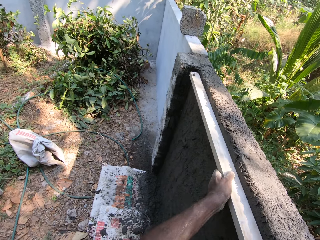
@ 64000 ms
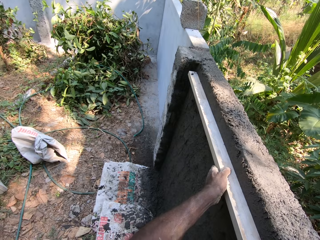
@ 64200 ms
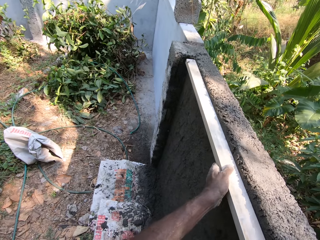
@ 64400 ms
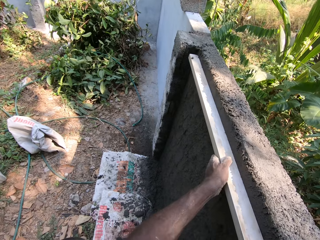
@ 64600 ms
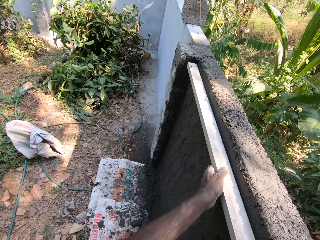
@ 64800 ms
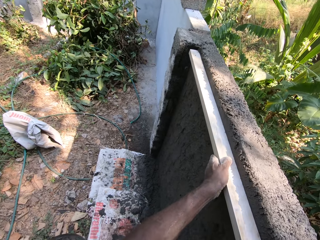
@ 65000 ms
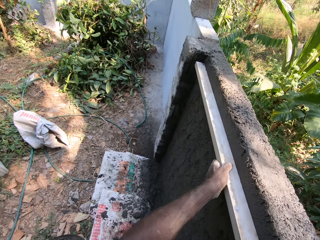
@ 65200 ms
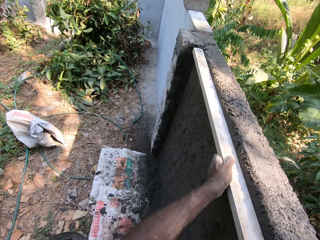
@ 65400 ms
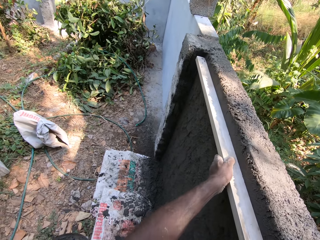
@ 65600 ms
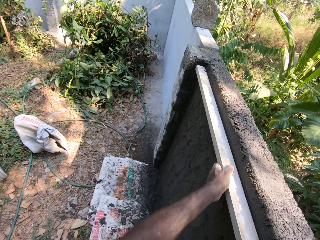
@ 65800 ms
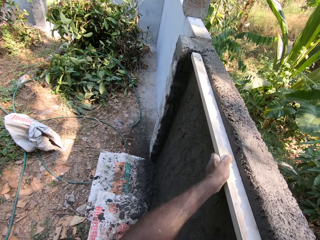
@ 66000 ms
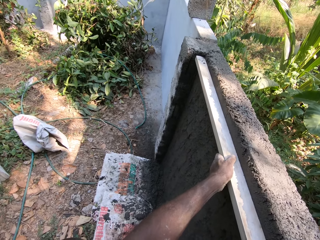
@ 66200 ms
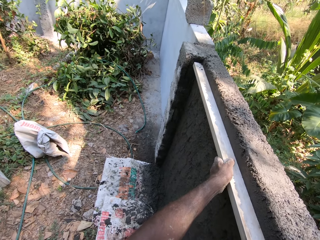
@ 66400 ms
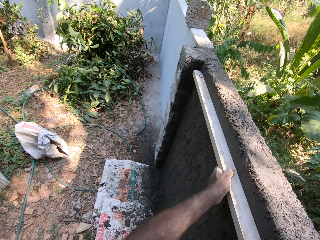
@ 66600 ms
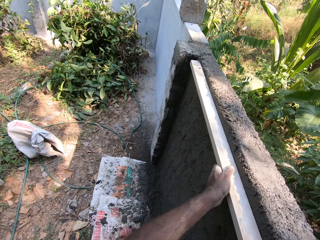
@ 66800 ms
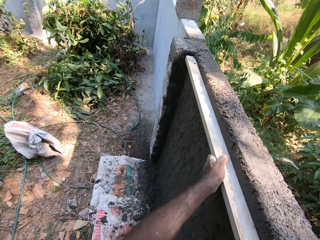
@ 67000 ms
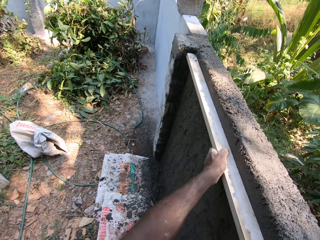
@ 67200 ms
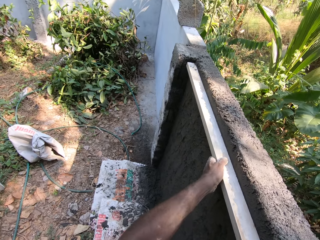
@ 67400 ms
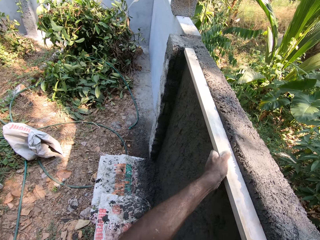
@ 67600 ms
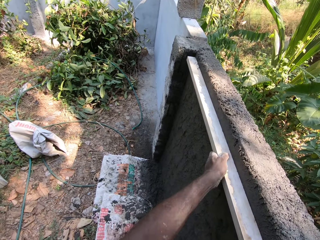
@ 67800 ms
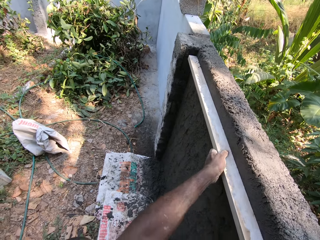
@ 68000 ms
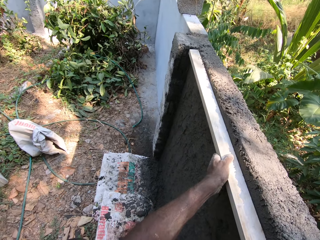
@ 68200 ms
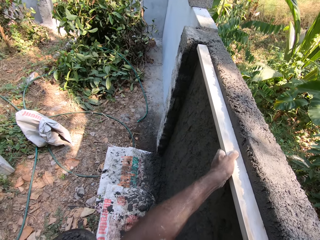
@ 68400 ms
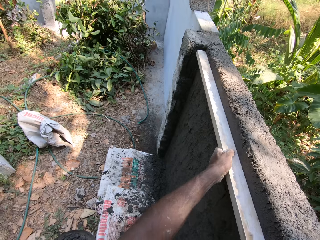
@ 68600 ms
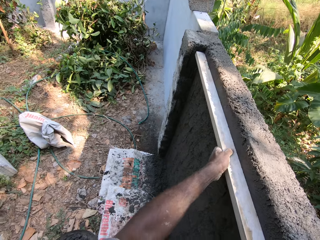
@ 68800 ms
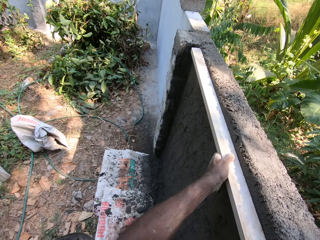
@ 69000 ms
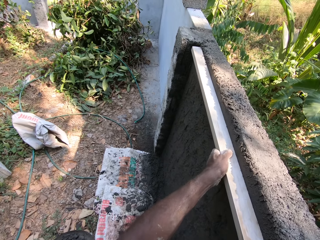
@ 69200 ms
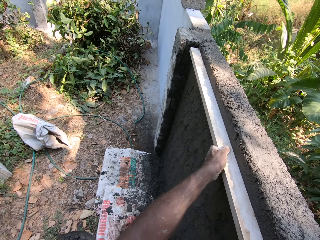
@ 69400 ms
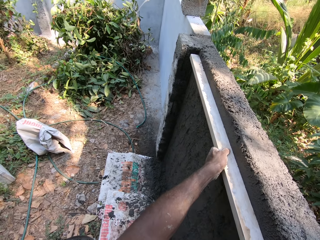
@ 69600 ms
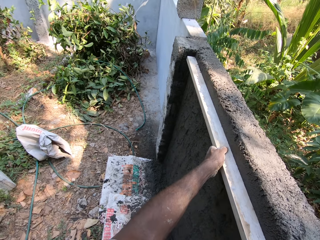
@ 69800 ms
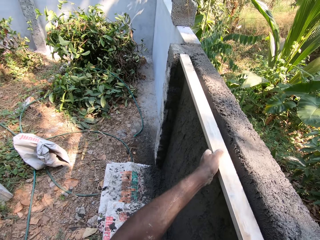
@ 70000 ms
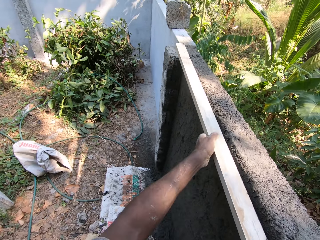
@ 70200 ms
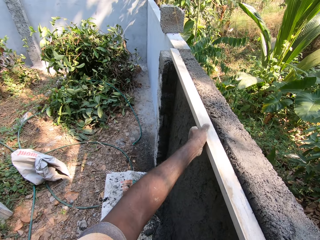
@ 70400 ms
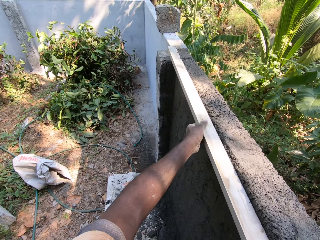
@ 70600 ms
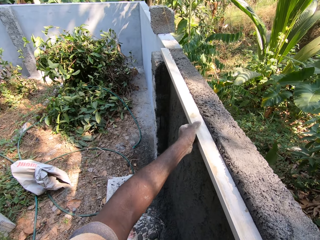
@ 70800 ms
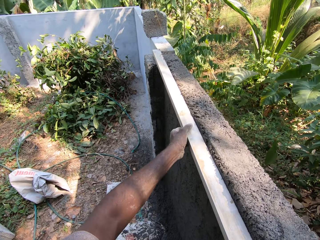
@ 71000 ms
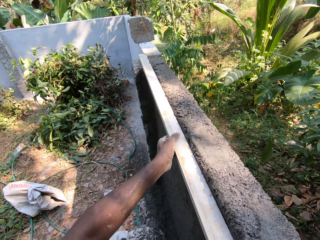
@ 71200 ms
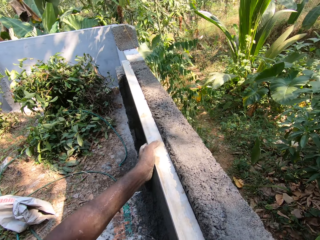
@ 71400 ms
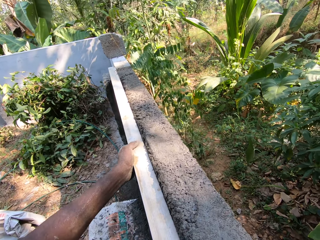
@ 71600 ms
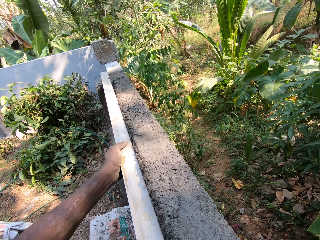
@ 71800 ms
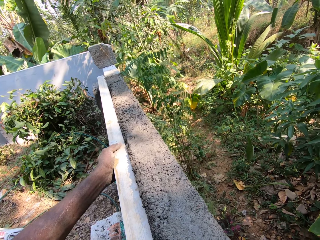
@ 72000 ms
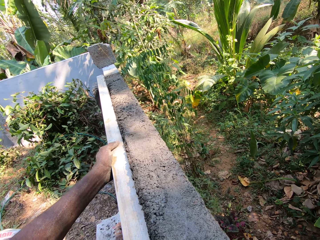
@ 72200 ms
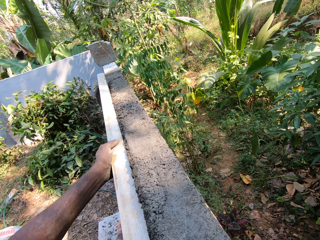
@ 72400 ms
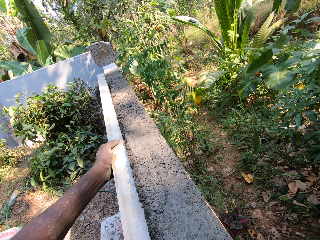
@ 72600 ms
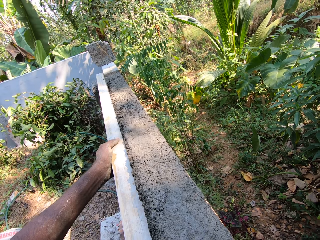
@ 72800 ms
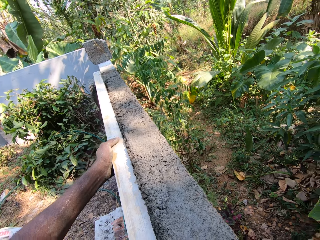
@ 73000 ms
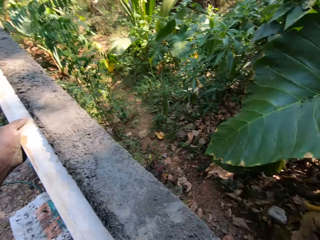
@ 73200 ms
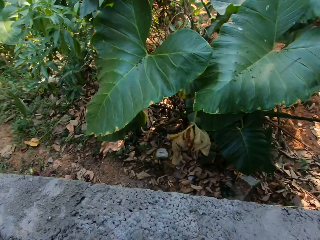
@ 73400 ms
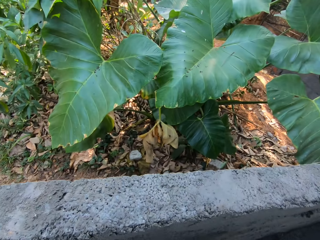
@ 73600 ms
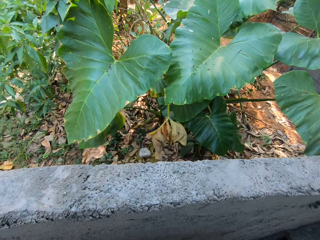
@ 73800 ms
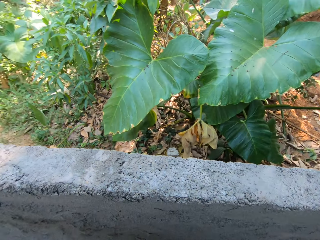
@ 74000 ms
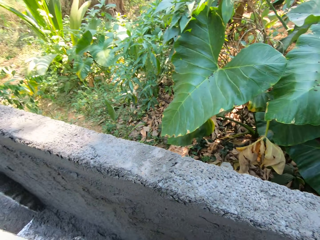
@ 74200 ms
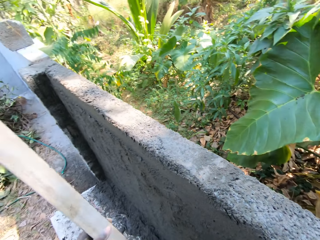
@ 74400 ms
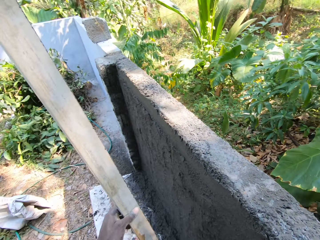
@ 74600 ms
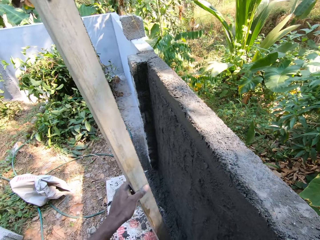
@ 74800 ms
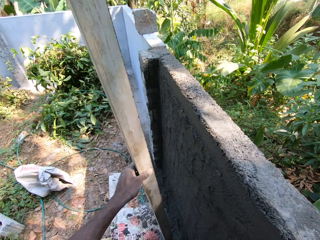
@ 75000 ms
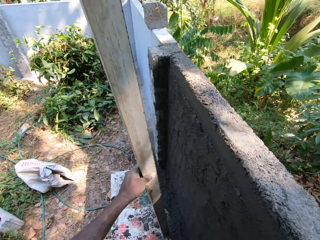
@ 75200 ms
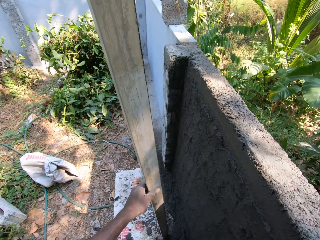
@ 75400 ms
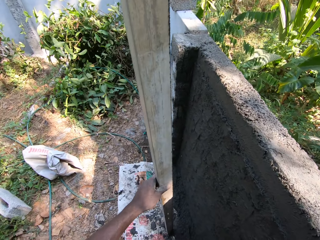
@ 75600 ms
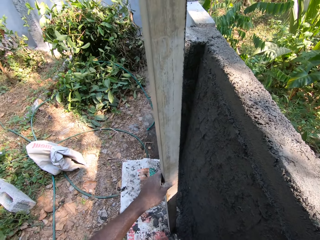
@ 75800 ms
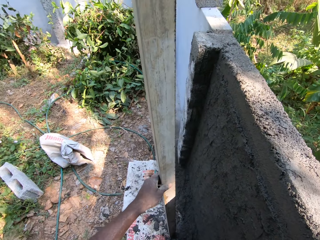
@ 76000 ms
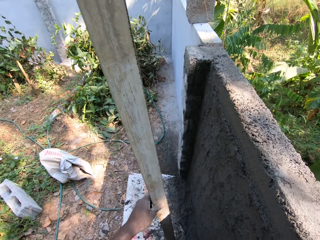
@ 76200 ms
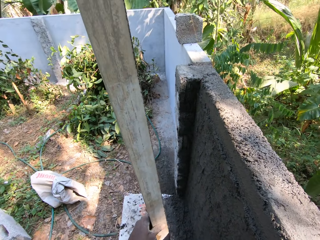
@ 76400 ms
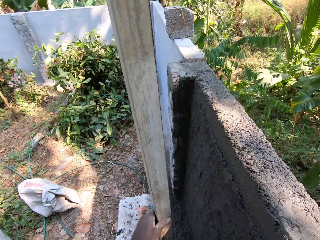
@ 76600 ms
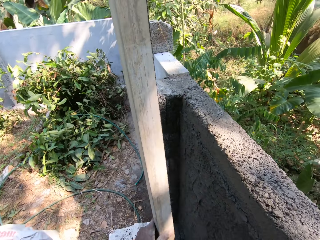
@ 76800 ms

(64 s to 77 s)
The camera wearer looks around. He holds the hollow bar with his left hand. He stamps the hollow bar on the ground with his left hand.

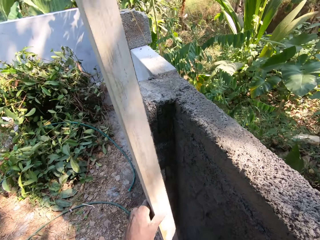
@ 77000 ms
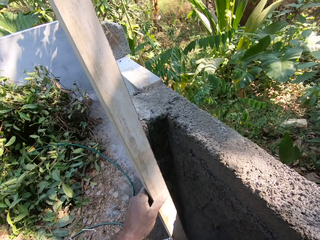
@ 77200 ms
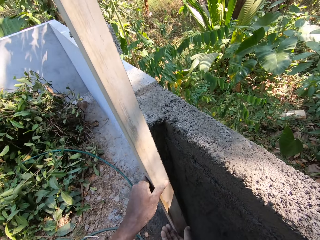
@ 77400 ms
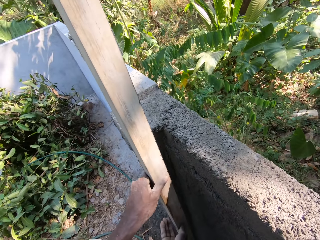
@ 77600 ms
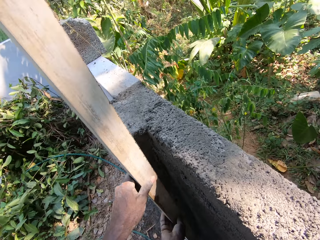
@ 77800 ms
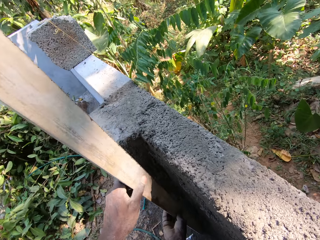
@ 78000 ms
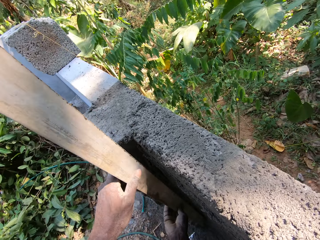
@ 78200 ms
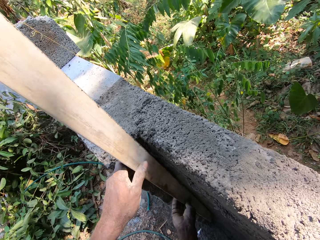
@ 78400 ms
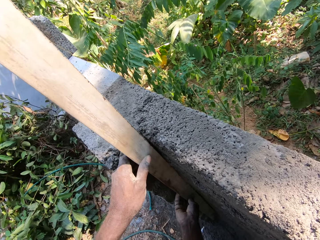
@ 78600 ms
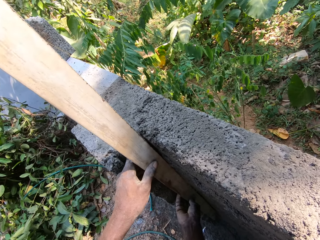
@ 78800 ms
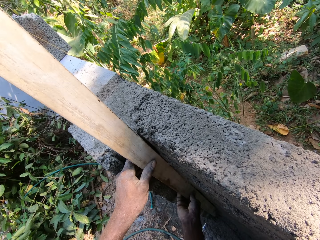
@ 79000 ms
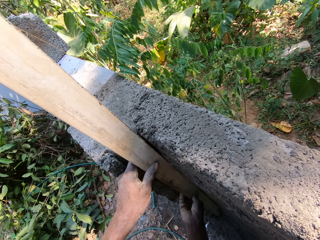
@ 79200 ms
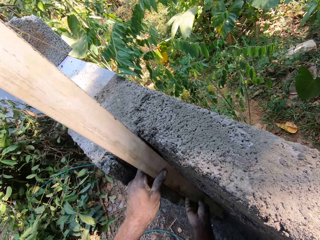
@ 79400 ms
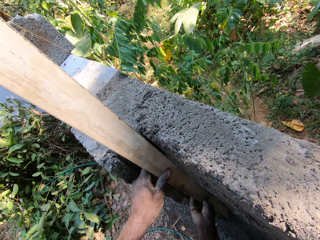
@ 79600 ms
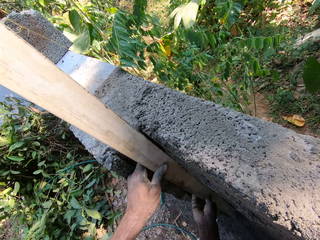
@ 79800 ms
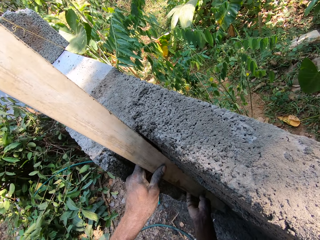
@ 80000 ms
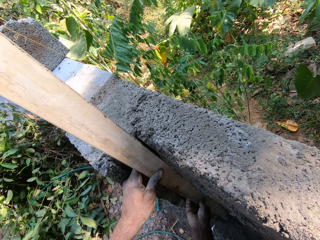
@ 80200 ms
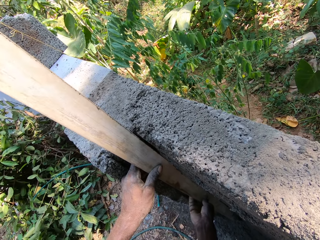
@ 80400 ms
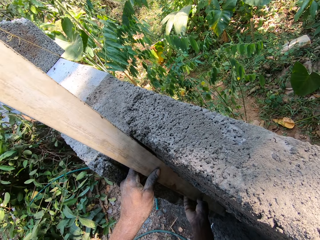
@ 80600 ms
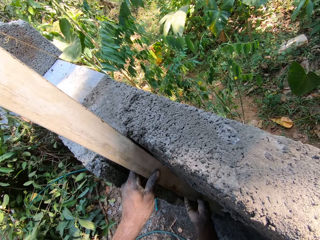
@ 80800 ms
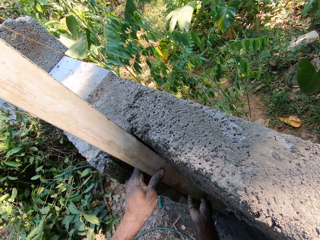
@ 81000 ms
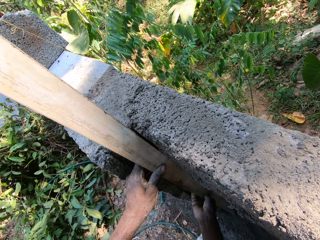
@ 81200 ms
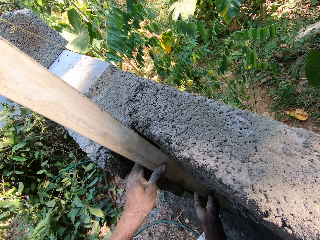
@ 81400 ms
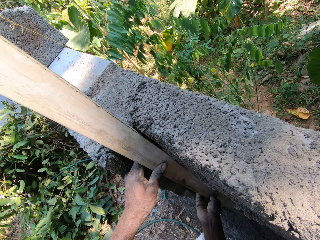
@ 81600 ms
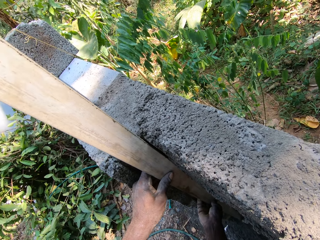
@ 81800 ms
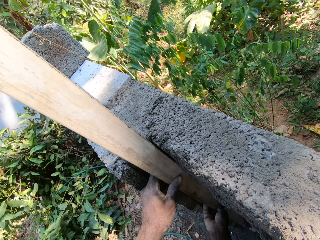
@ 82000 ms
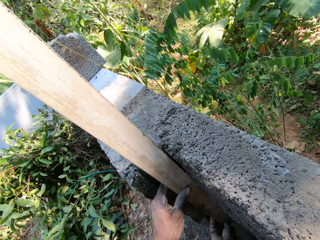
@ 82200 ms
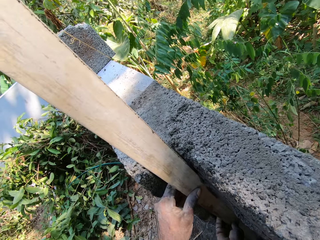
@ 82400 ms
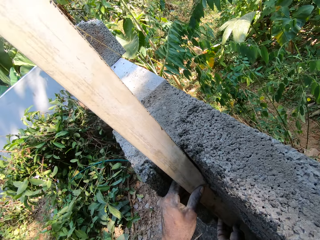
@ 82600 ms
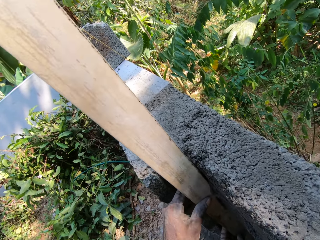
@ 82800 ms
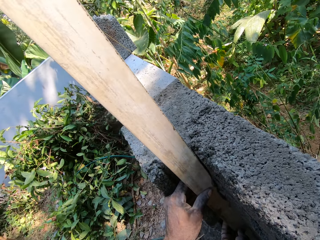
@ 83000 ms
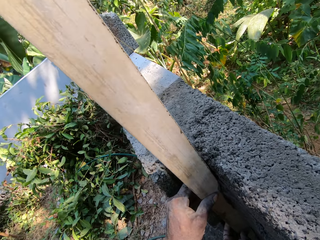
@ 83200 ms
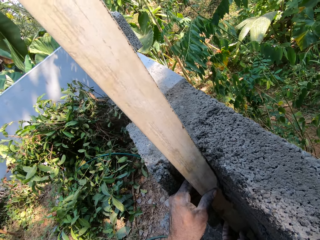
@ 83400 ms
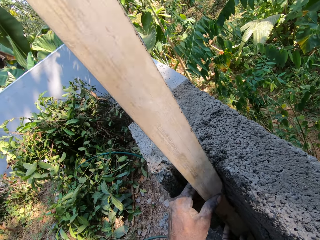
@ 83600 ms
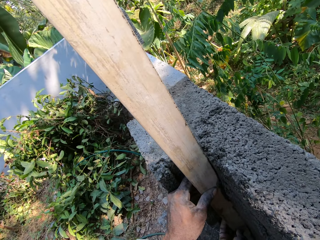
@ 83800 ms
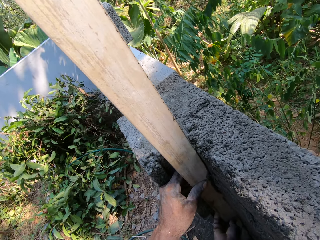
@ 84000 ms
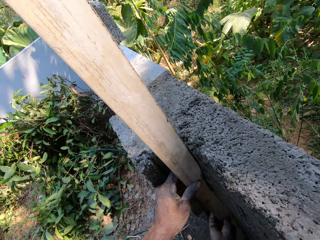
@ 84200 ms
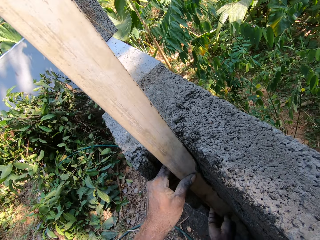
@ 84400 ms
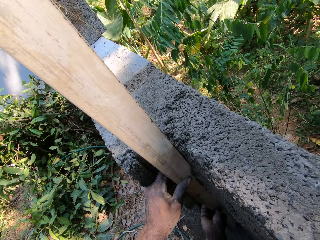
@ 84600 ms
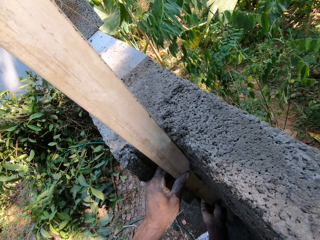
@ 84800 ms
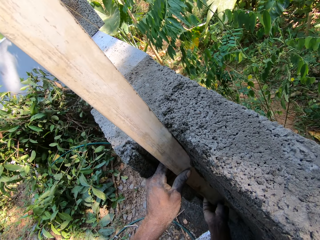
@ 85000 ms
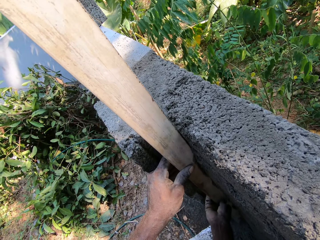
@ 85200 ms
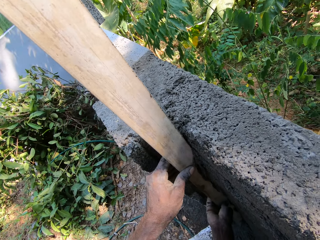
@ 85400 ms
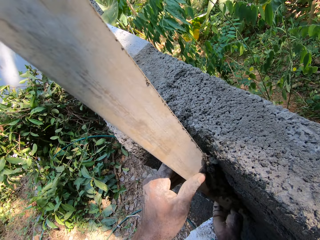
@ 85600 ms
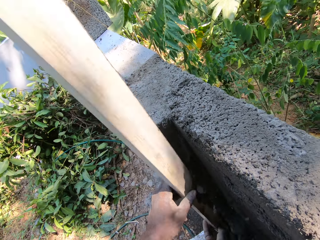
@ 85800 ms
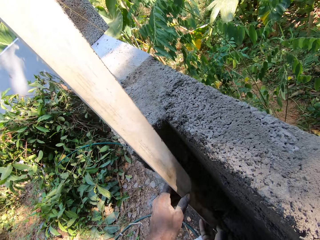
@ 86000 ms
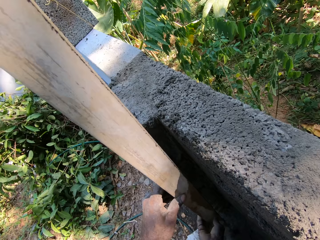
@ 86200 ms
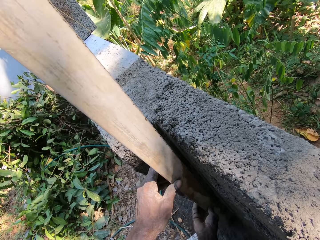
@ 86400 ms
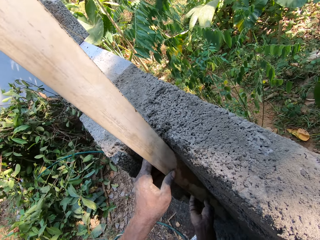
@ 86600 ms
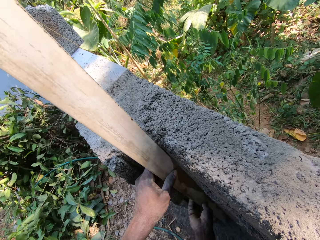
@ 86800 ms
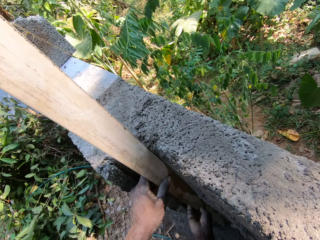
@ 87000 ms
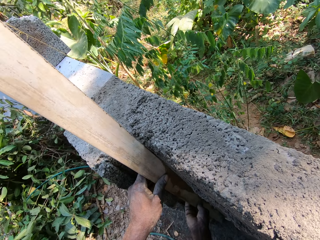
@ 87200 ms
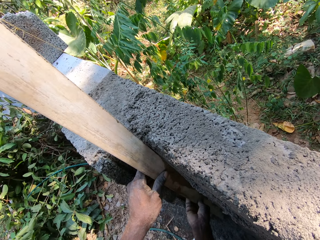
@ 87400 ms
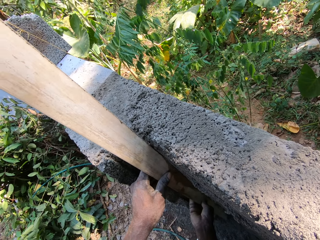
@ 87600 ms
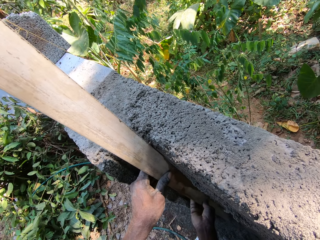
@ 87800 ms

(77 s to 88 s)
The camera wearer holds the hollow bar with both hands. He smoothens the wall with the metal rod in both hands.
